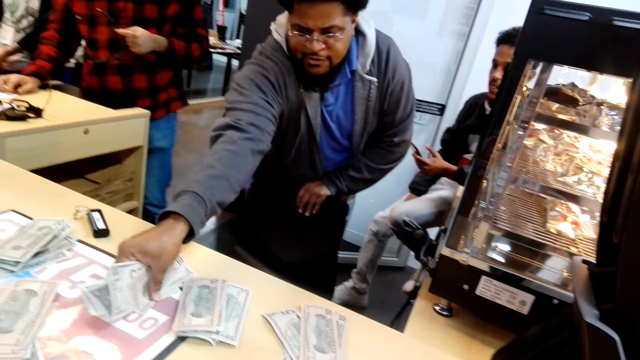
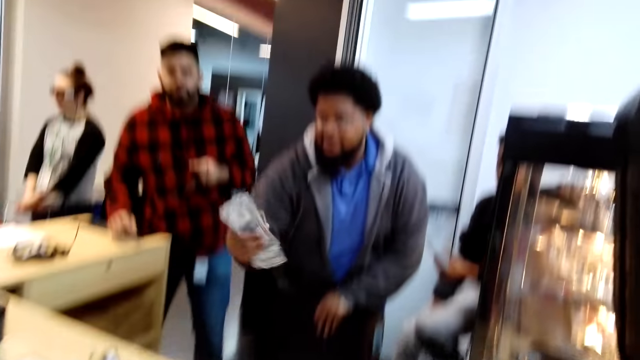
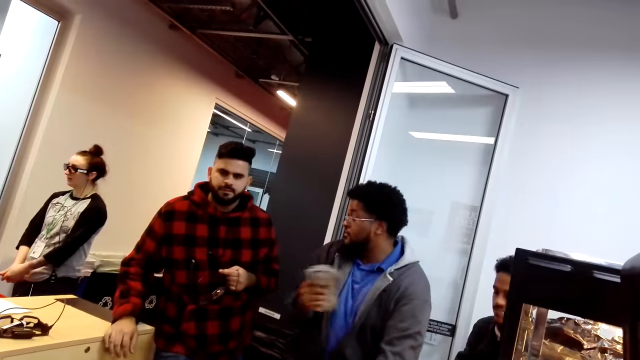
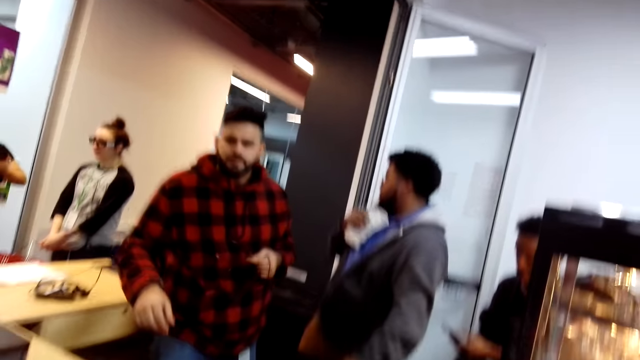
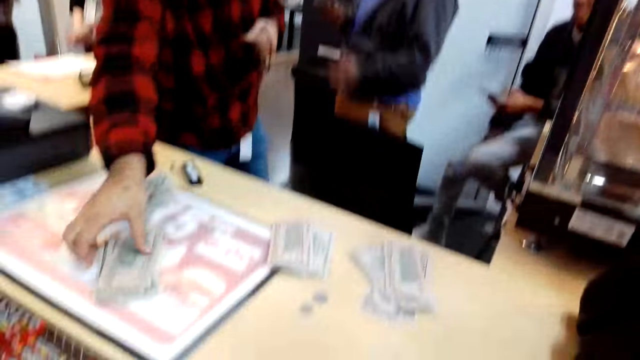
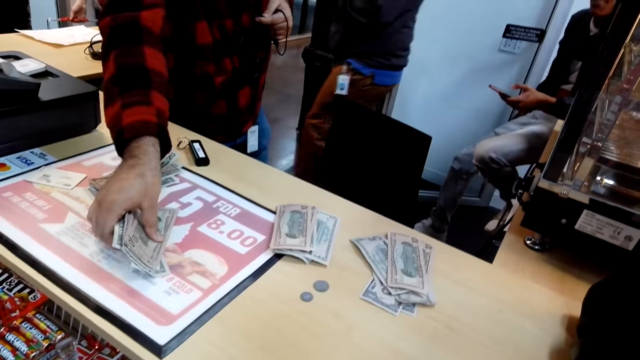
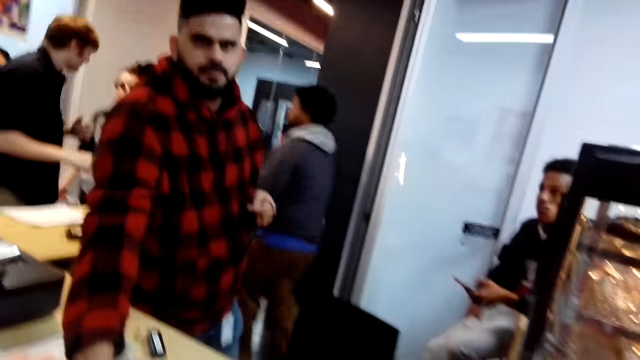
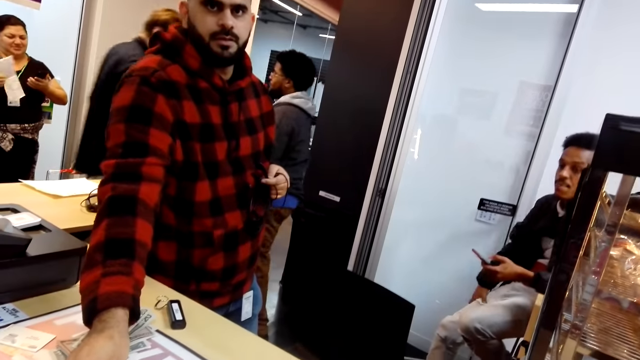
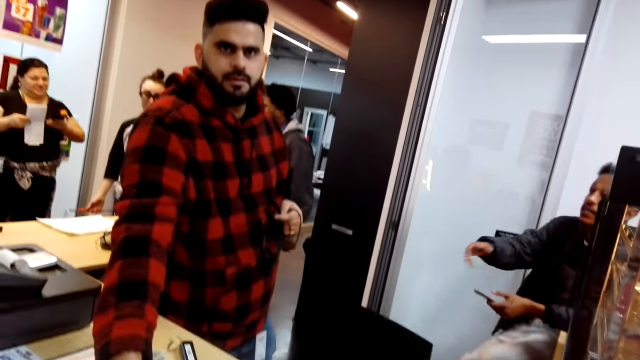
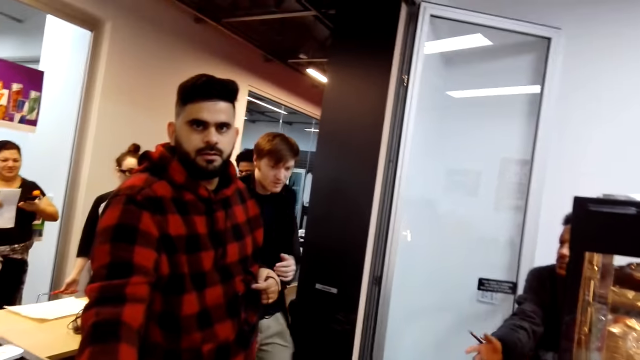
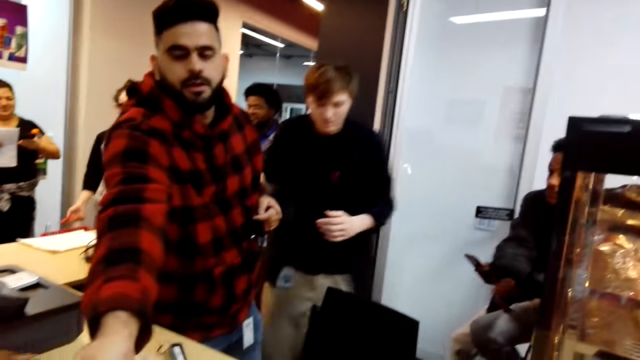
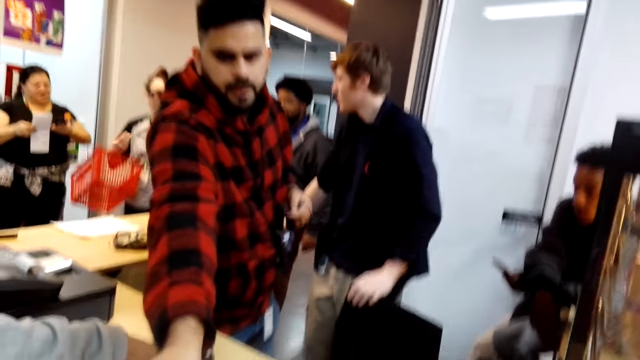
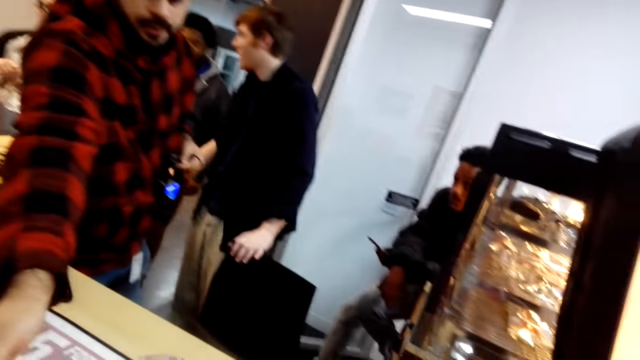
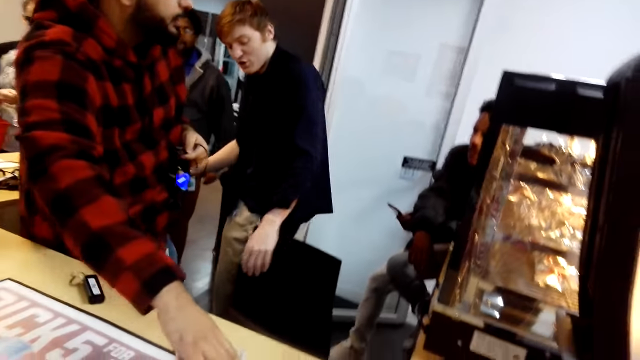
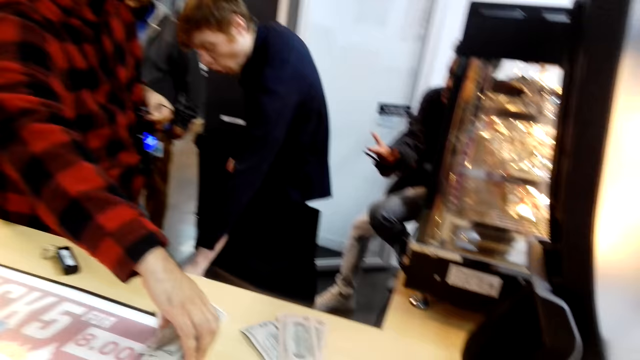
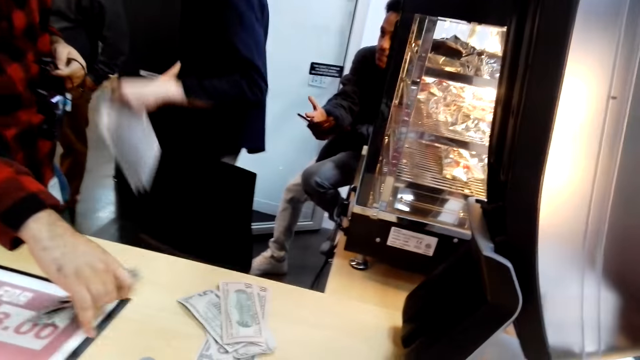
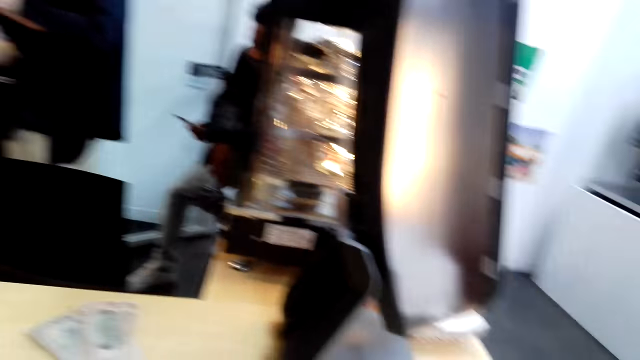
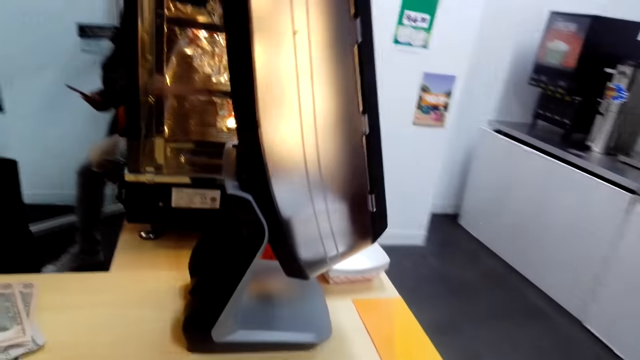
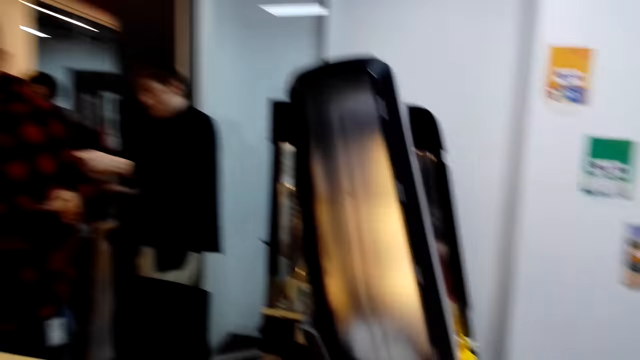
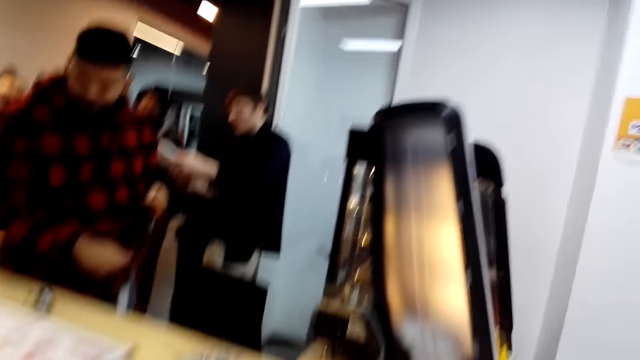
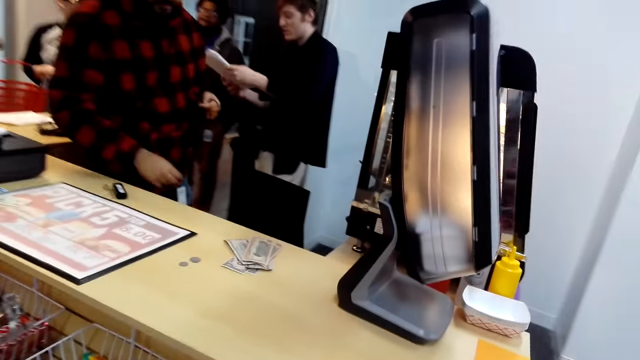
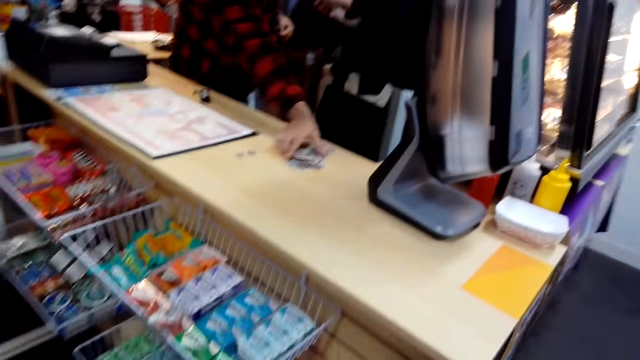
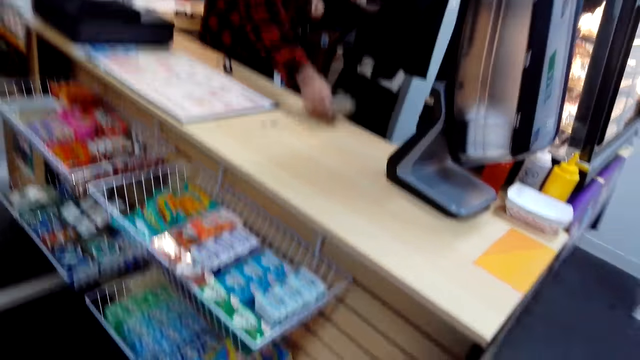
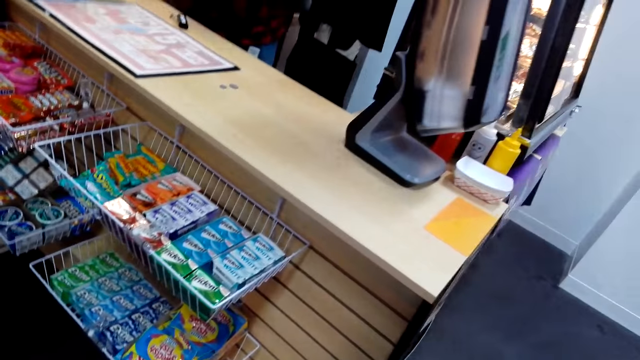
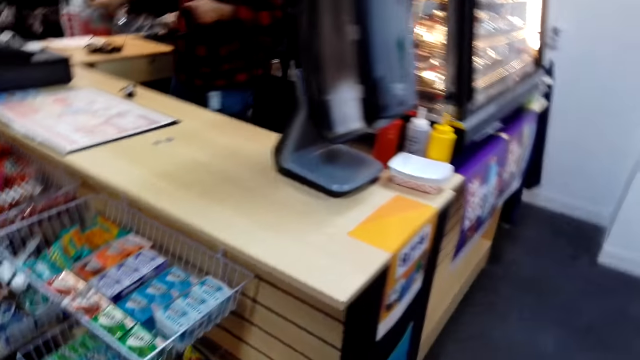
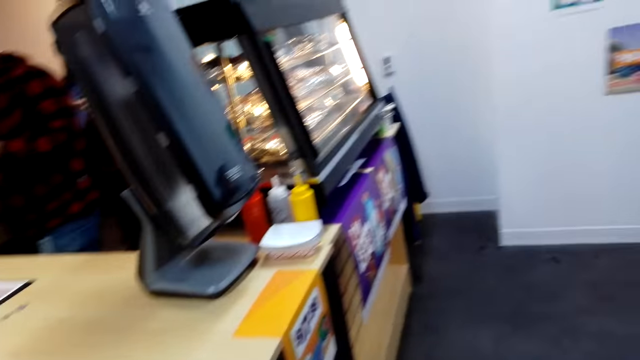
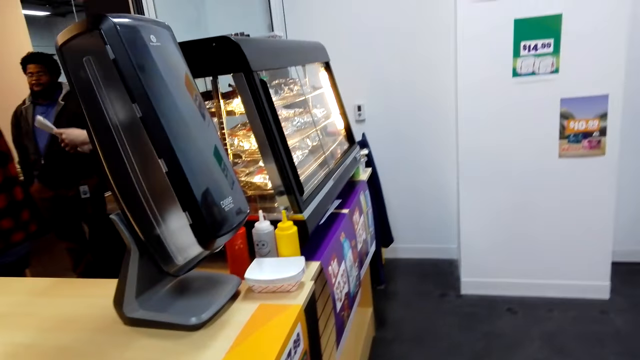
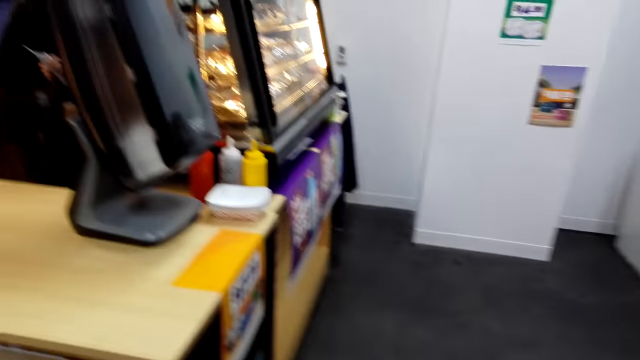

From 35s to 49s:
The camera wearer puts money on the table. A man steps forward and takes the money from the table. Another man steps forward. A third man steps forward. A lady appears. The third man sits on the chair and picks up the paper. The first man picks up the money. The camera wearer talks to someone. They look around. The first man picks up the money. The camera wearer looks around.

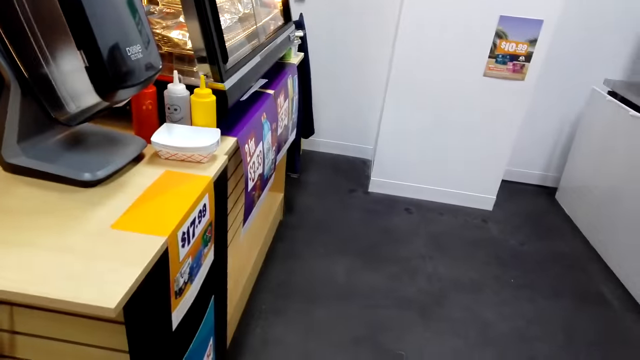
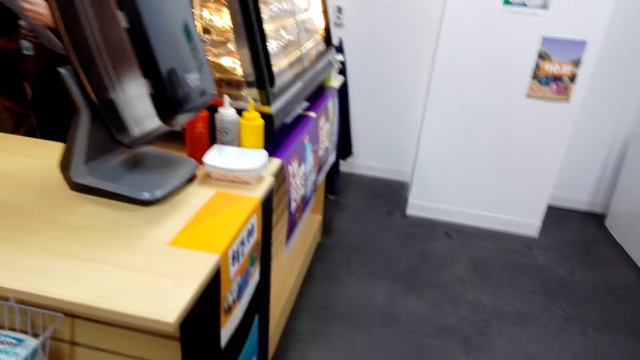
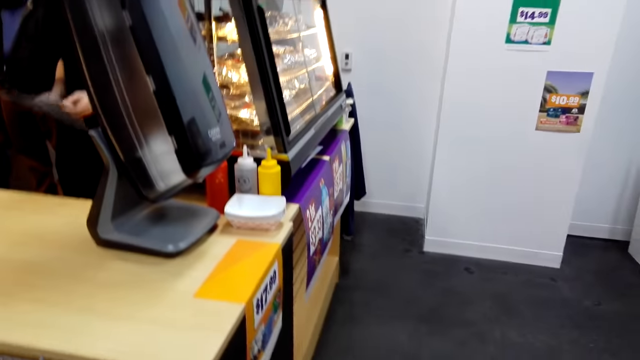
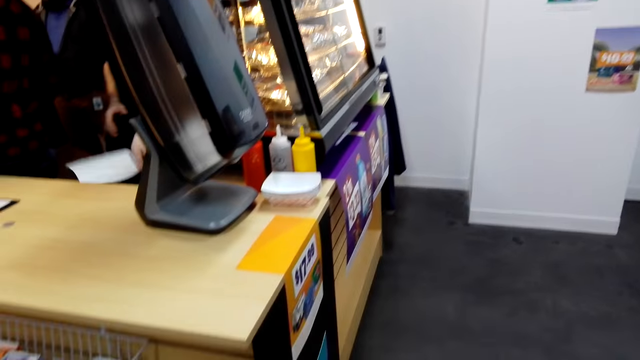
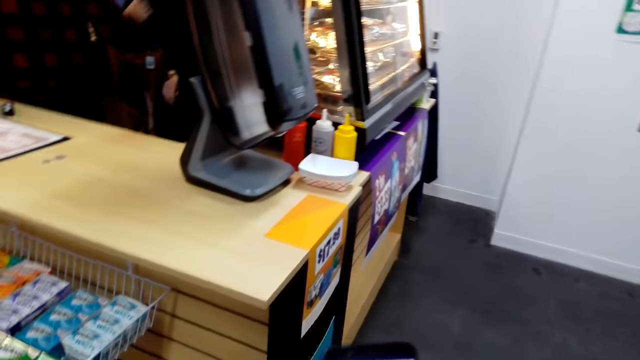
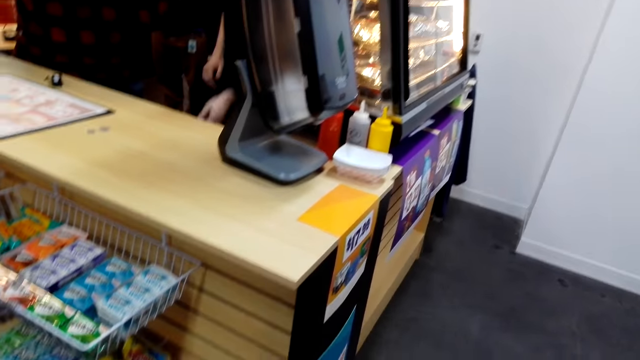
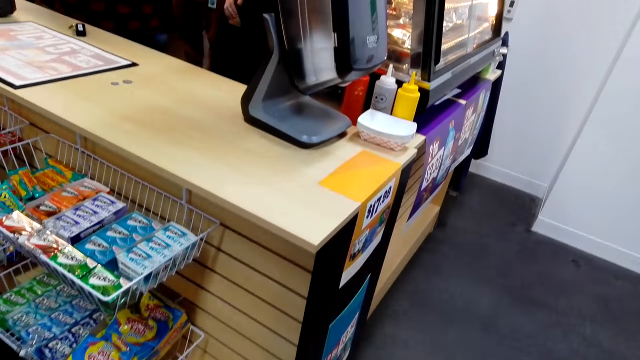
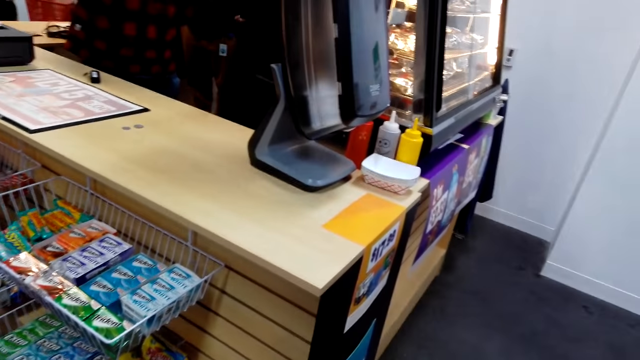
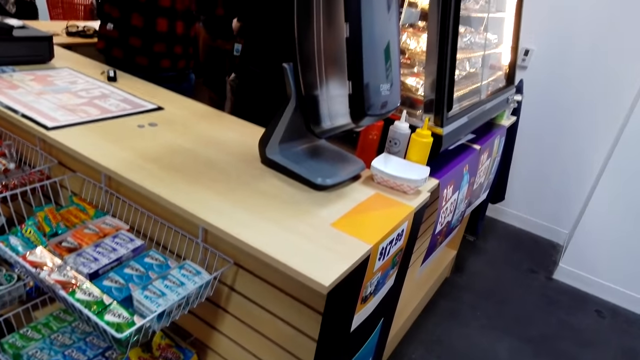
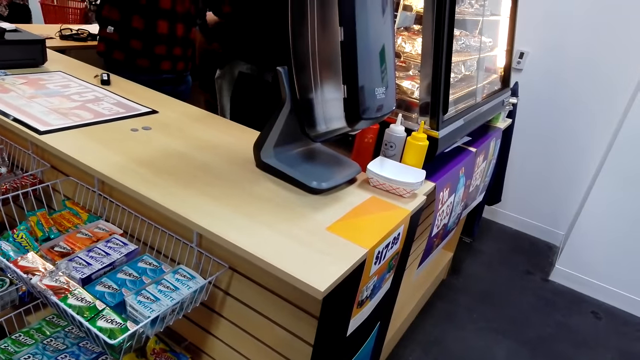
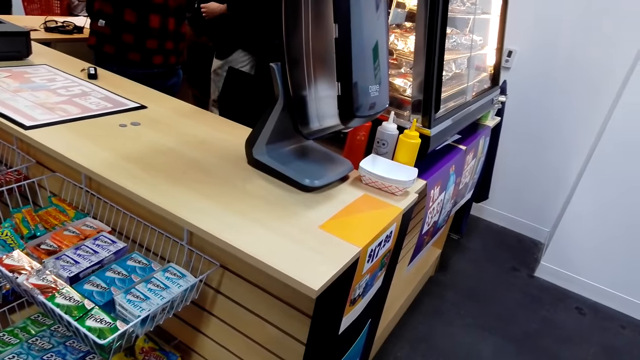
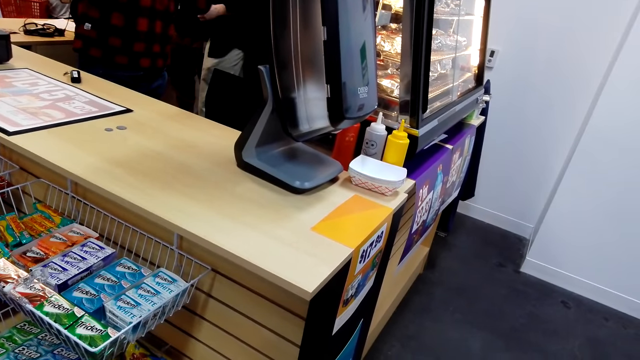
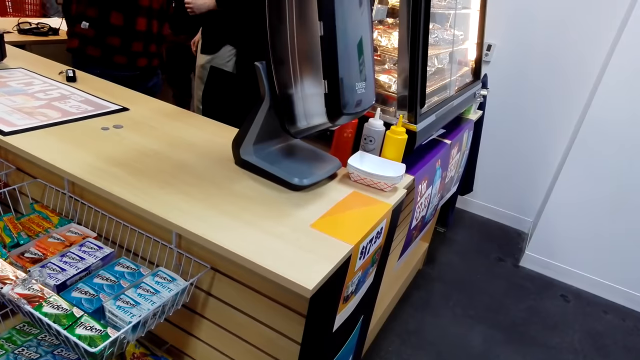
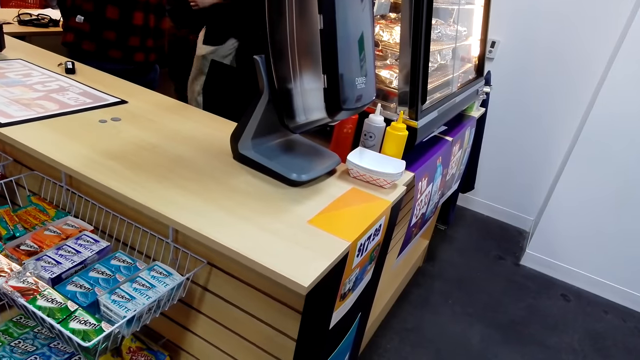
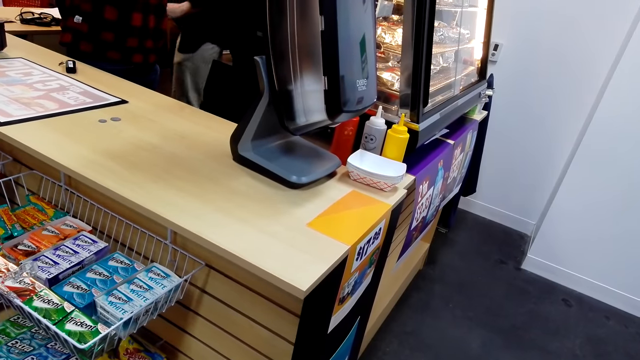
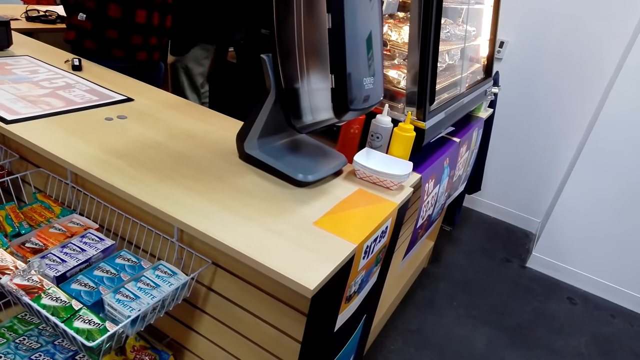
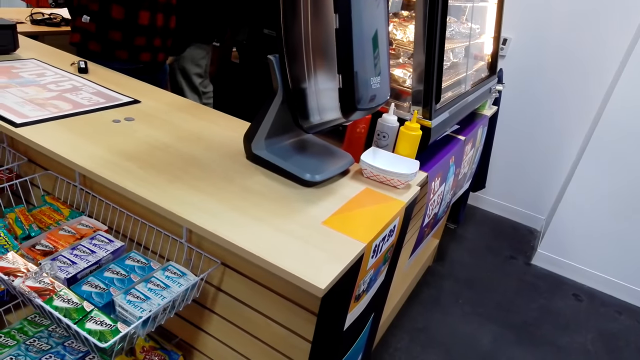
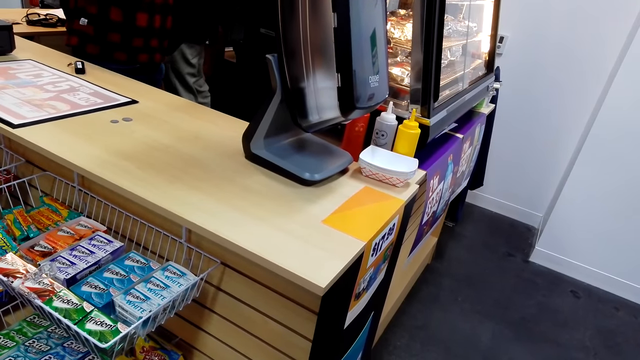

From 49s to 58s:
A man puts the paper down. The camera wearer looks around.
